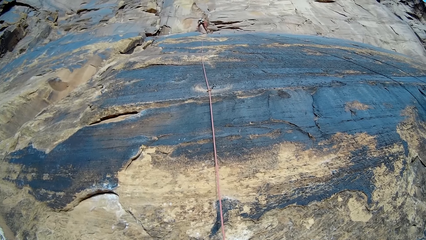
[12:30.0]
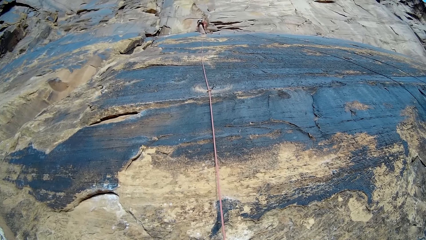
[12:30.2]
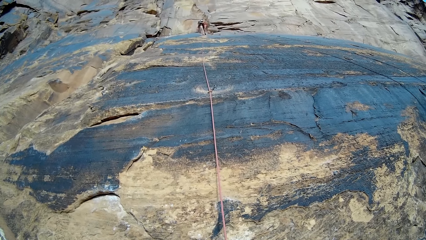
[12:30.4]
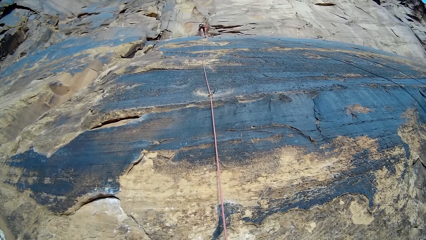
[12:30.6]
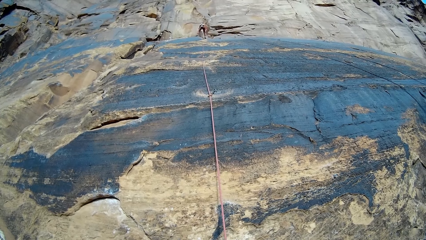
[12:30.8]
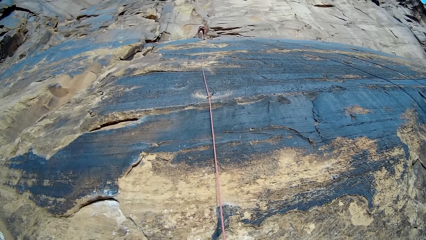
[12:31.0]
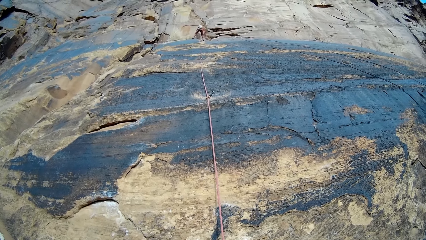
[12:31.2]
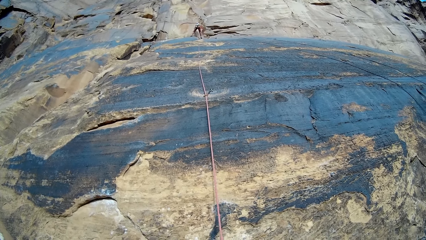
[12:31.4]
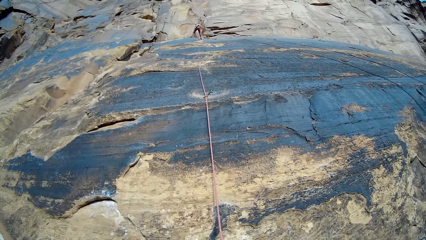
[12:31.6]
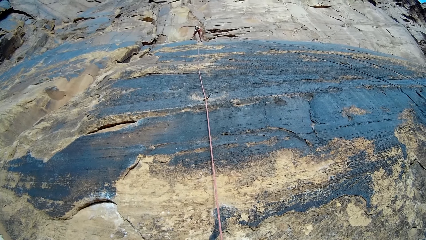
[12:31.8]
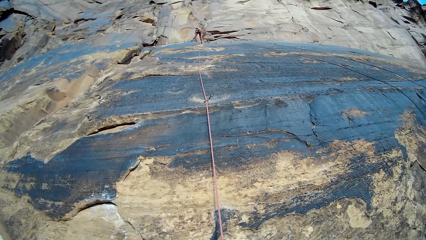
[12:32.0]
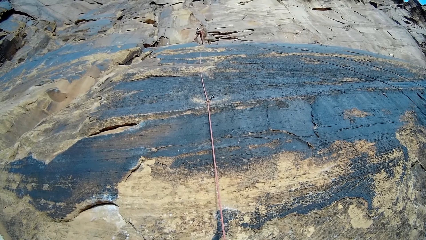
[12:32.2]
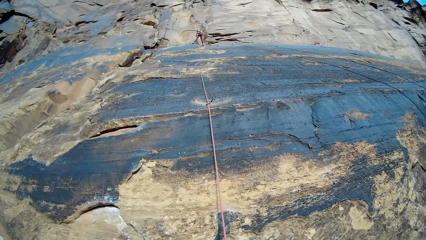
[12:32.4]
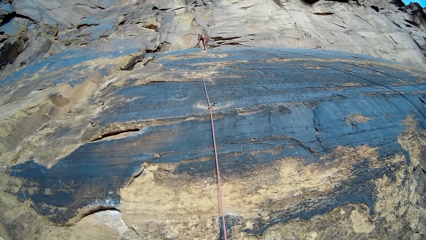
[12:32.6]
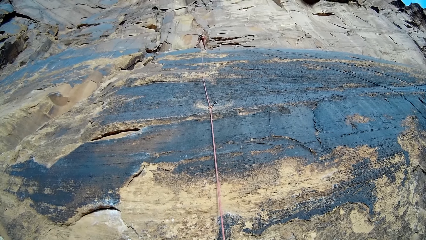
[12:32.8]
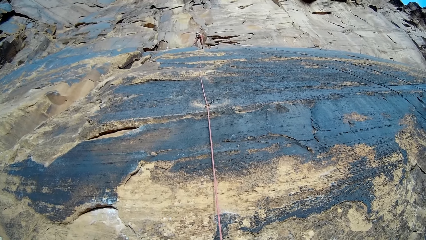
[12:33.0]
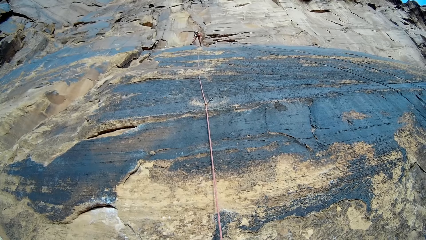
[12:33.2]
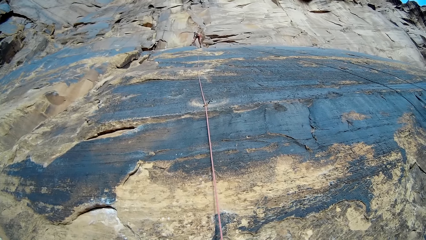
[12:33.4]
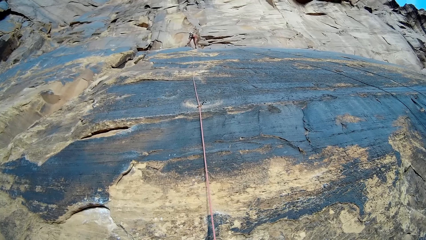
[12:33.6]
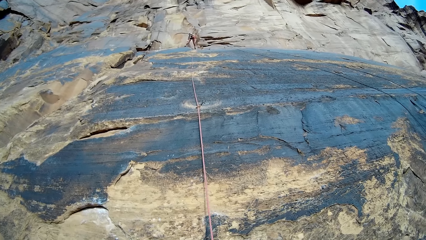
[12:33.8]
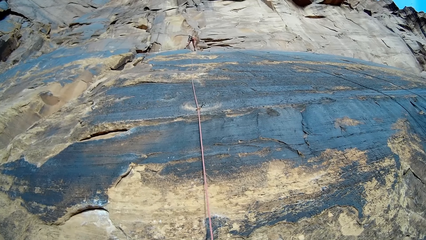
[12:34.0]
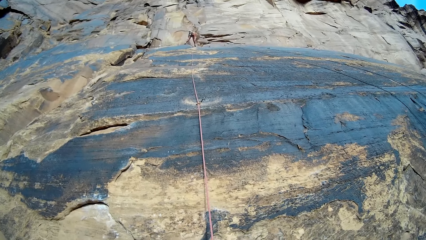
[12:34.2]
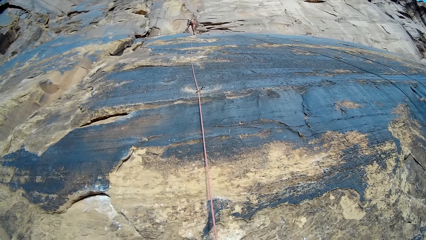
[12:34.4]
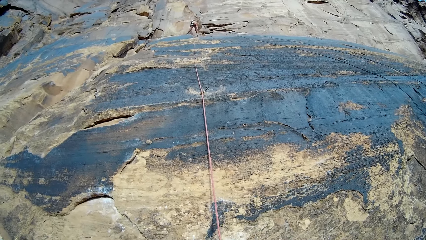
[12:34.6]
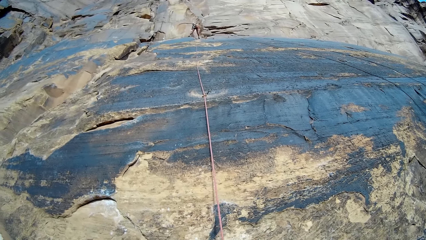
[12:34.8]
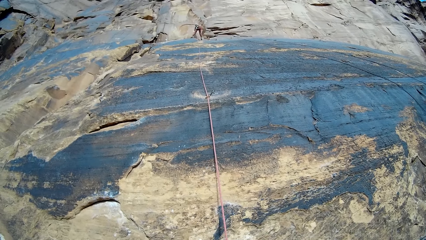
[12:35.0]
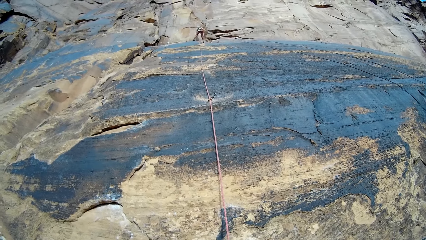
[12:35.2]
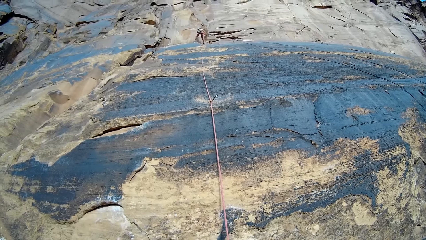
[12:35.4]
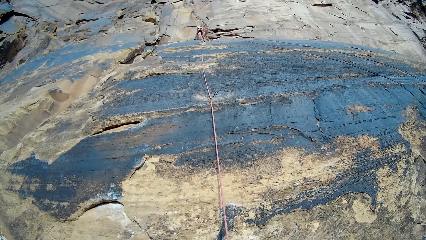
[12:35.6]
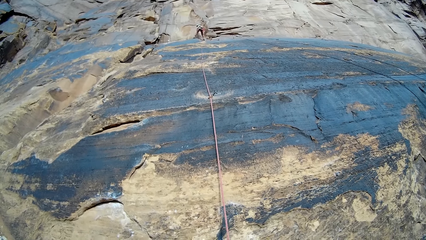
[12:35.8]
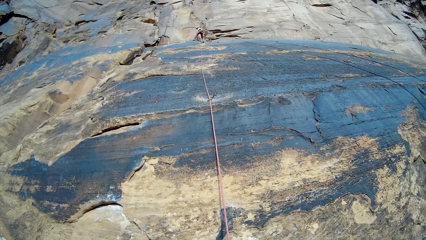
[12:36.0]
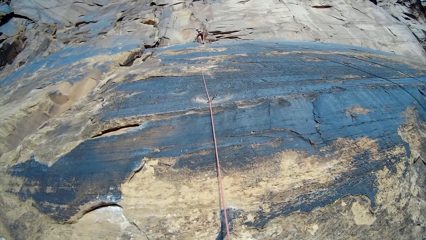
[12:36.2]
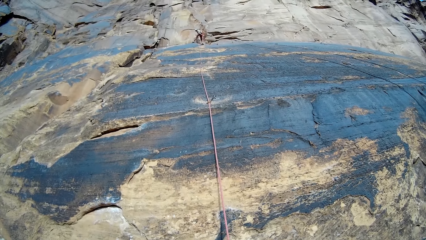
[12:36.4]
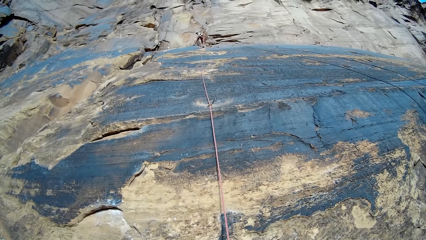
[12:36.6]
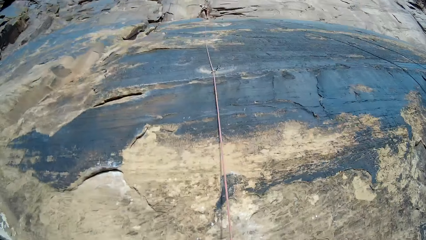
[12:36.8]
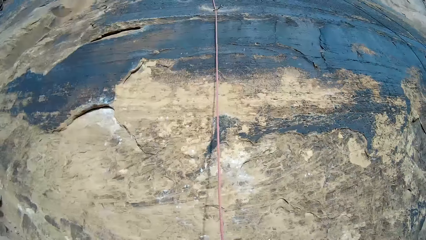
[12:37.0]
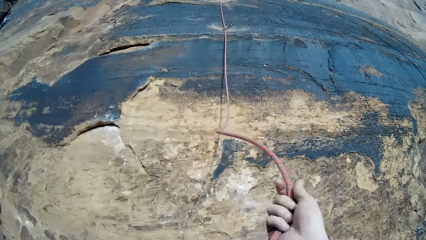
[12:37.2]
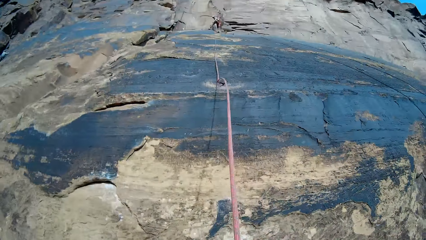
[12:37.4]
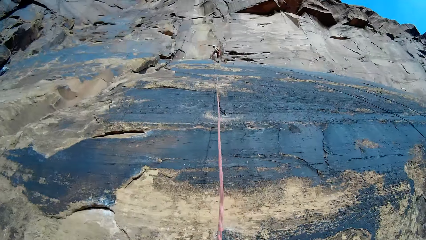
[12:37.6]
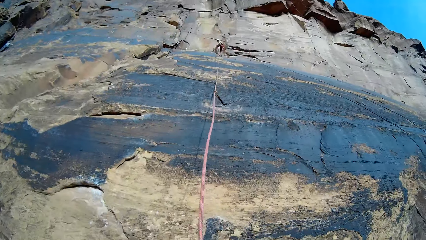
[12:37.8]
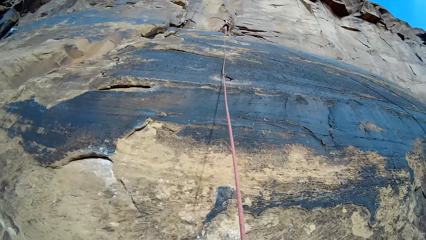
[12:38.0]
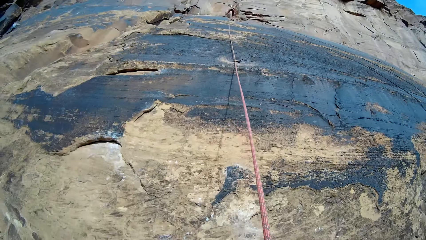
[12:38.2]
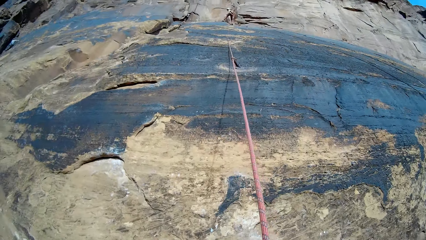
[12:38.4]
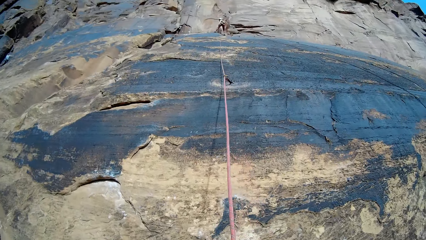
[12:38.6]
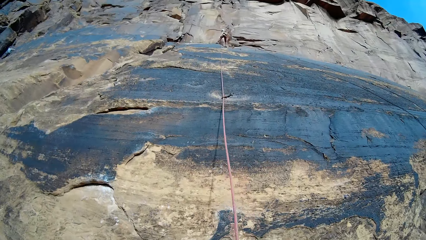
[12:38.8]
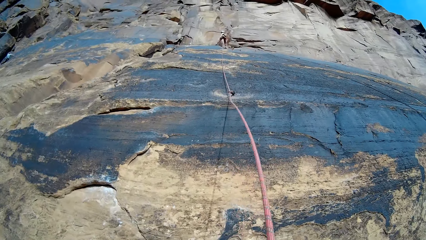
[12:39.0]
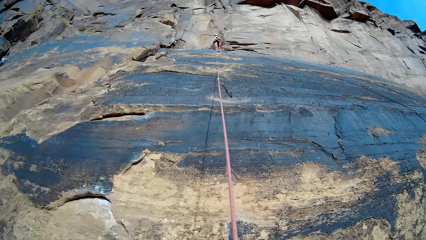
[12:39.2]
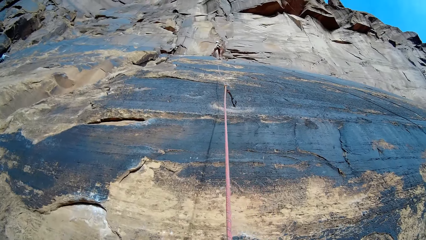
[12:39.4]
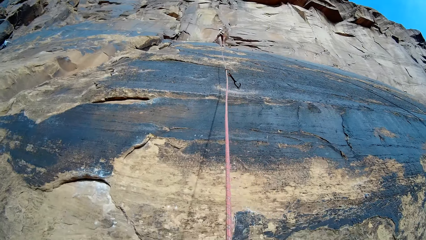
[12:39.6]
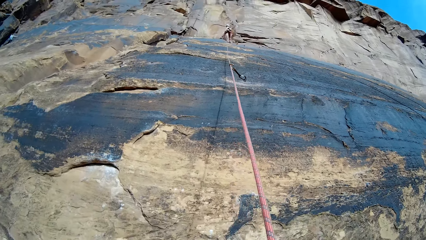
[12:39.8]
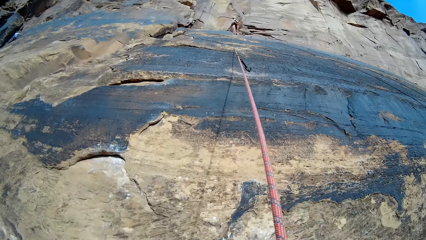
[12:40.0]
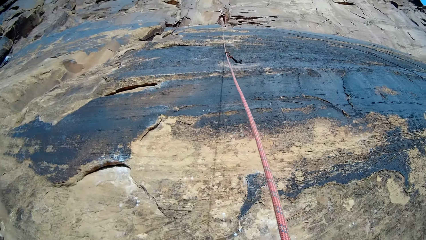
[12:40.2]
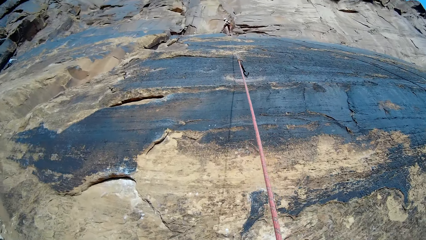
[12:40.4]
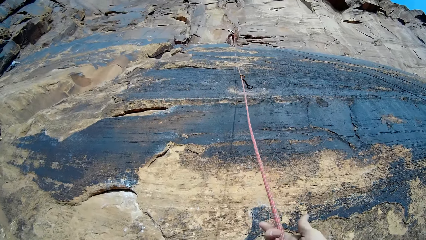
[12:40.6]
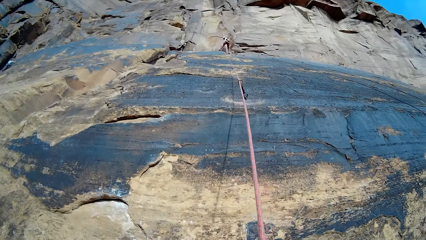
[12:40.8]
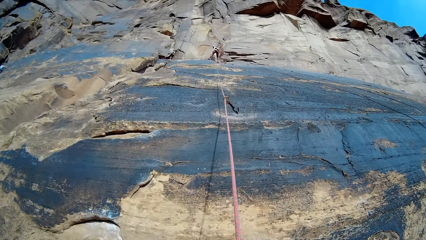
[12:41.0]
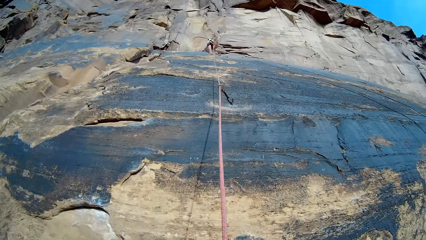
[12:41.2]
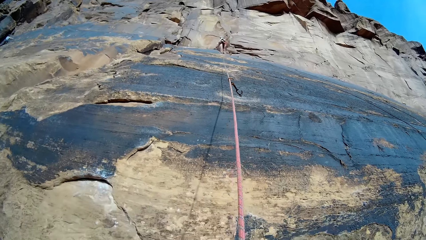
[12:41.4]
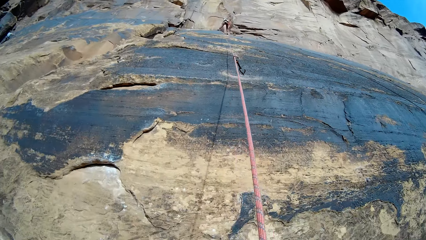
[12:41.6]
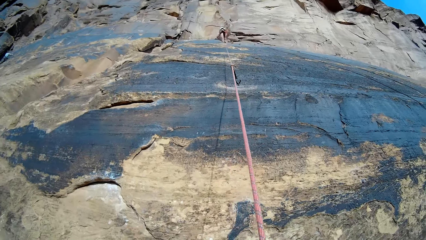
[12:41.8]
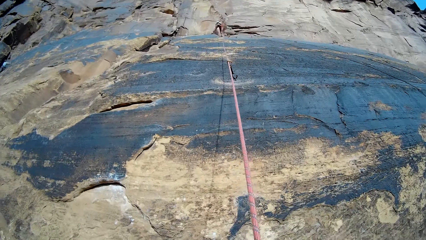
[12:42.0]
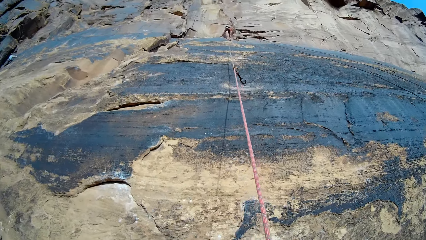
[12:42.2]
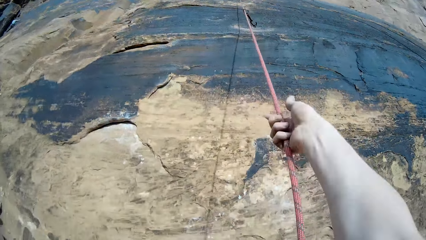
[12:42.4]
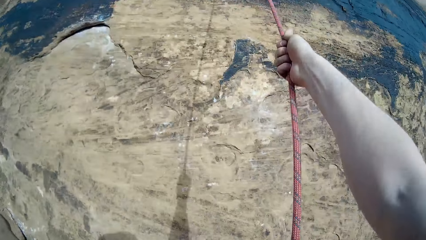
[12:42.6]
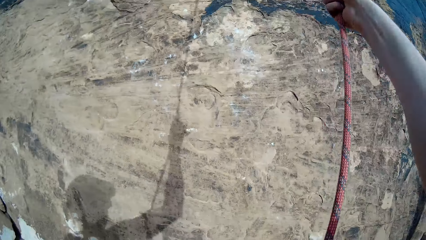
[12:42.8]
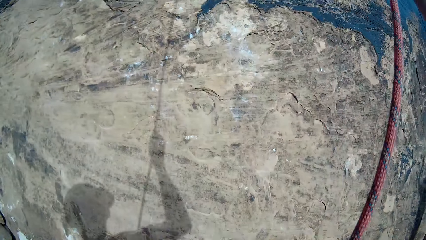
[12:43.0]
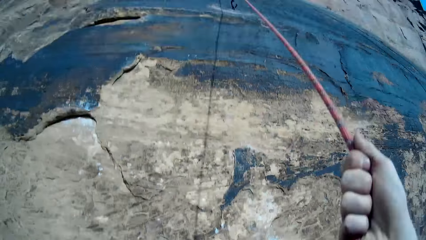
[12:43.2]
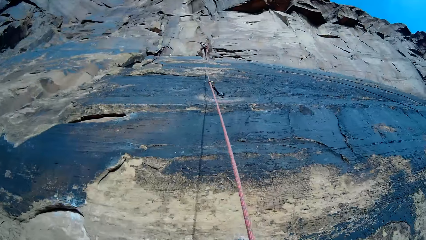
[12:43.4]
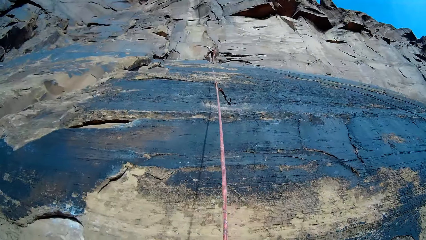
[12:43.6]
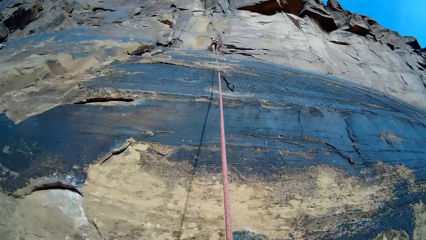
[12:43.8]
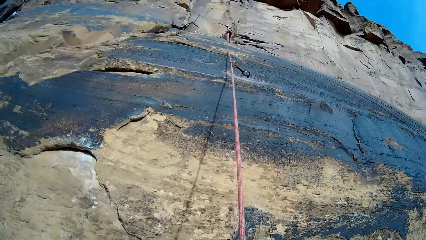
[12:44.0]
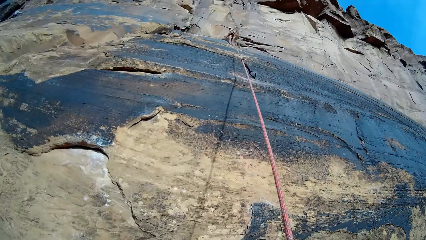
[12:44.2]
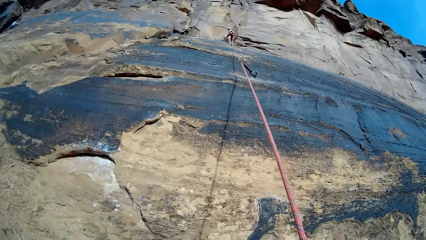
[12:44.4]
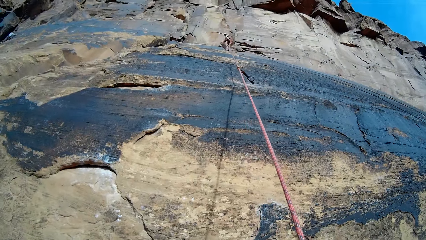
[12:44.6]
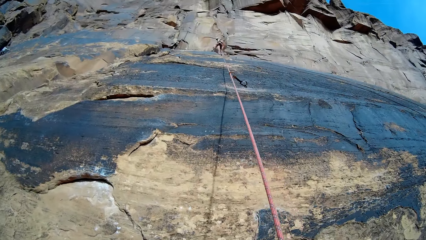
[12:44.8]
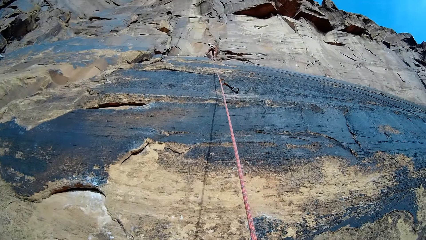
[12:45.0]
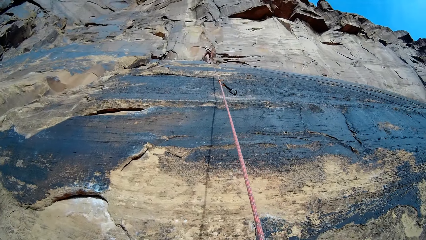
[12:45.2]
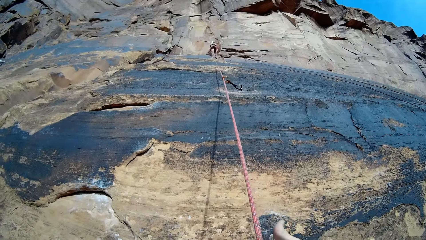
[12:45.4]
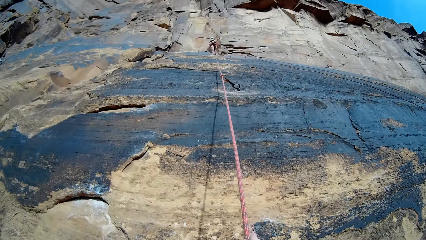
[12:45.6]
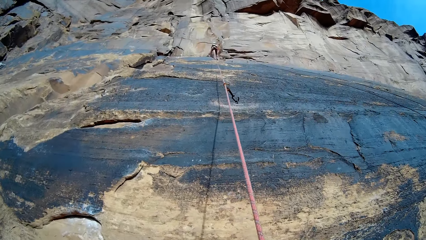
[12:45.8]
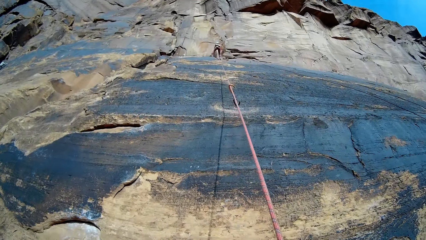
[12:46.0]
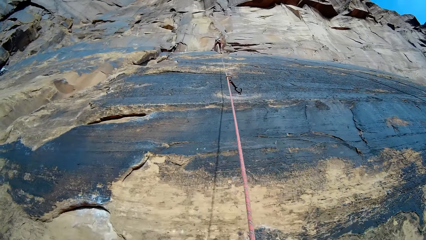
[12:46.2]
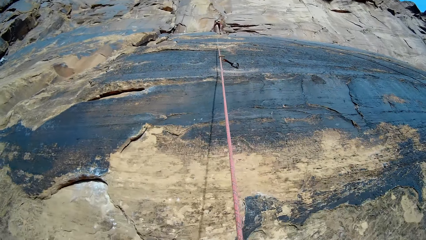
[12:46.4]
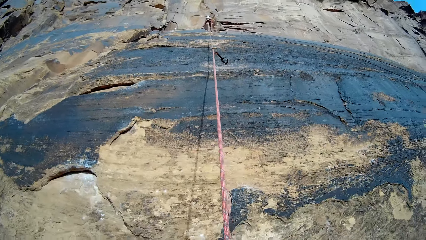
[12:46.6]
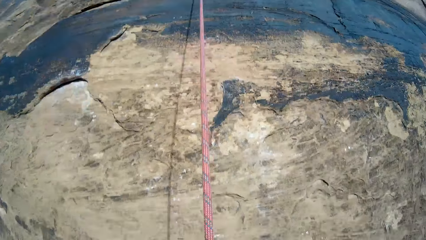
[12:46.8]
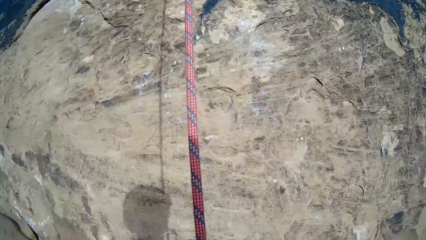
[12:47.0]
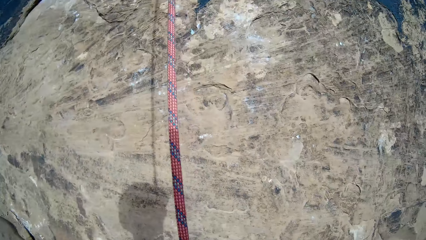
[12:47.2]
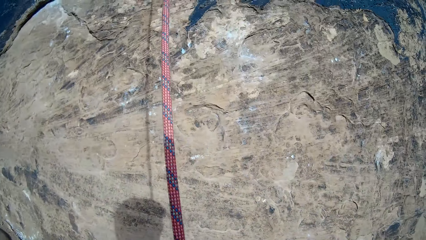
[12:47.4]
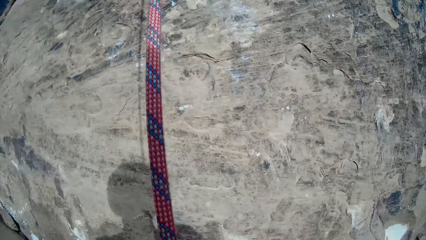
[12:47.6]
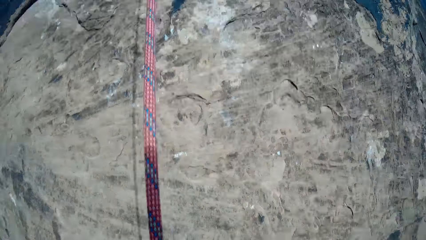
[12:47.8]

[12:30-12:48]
A person looks at the camera wearer. The camera wearer moves the rope in his right hand. He holds the rope, looks around, and looks at the person.
